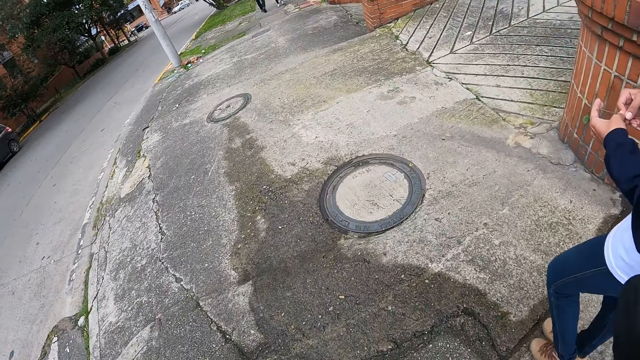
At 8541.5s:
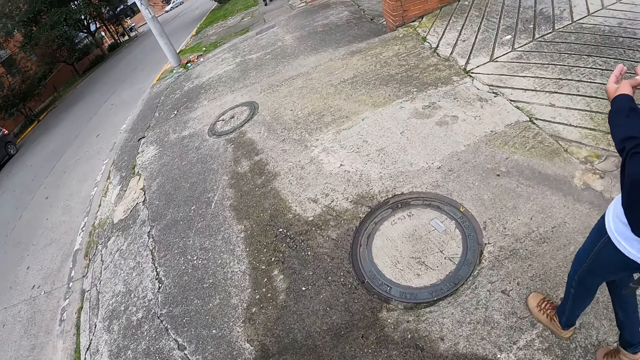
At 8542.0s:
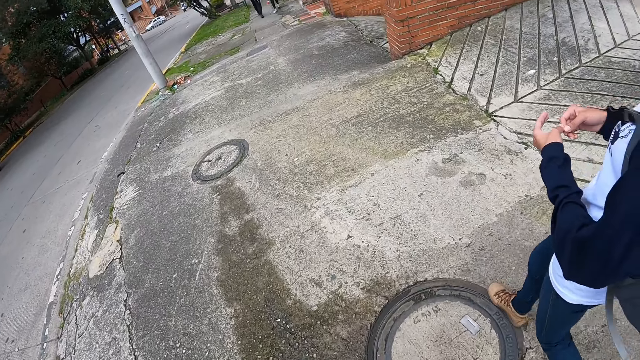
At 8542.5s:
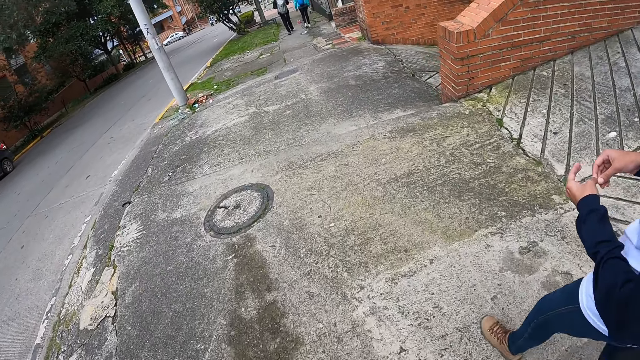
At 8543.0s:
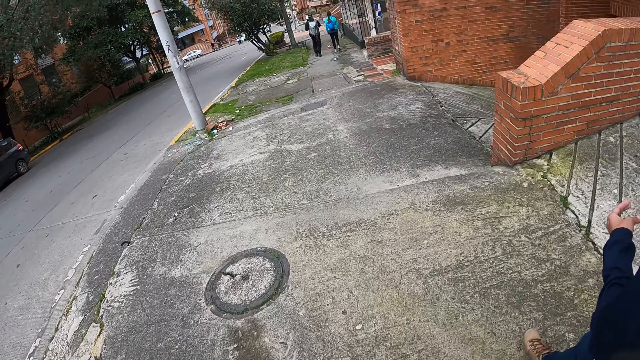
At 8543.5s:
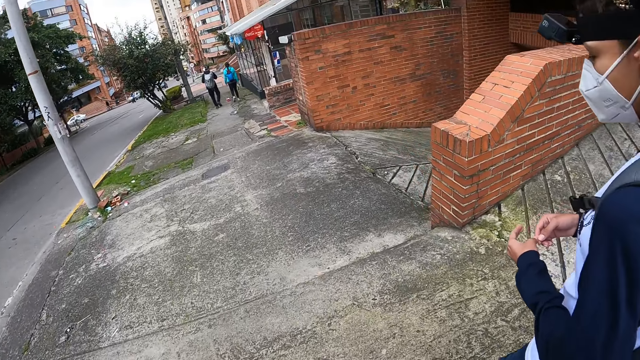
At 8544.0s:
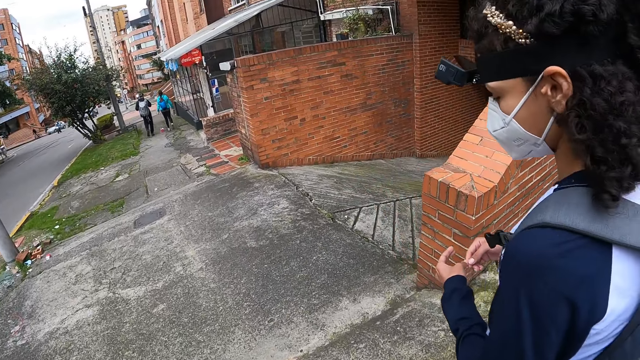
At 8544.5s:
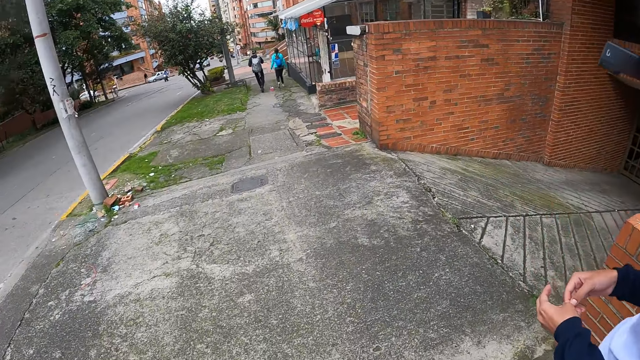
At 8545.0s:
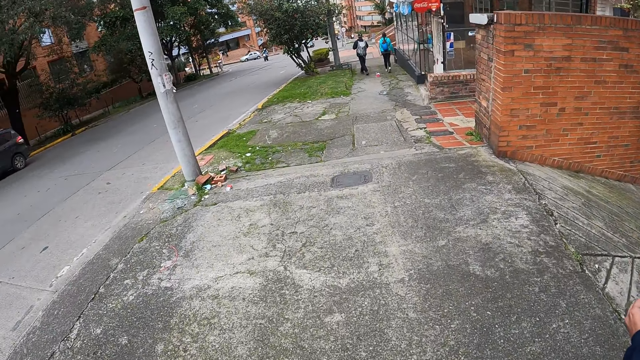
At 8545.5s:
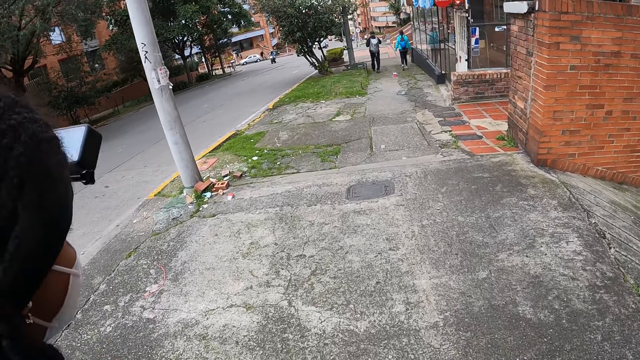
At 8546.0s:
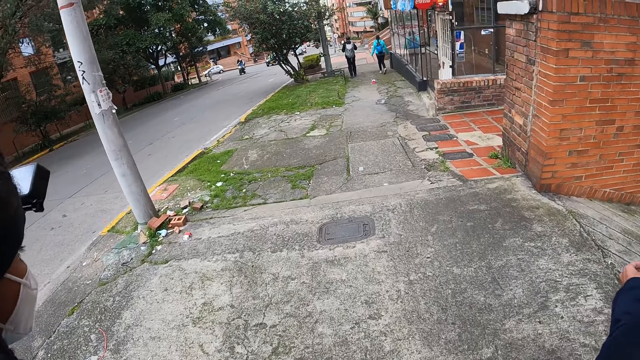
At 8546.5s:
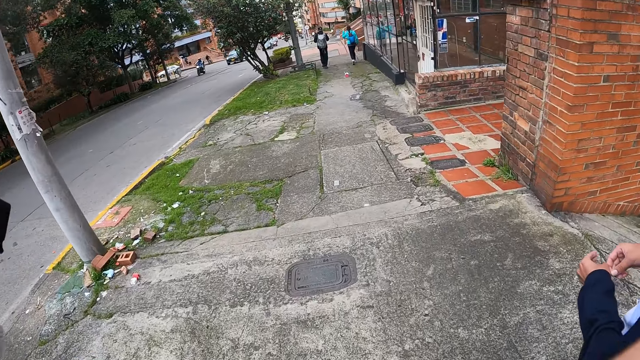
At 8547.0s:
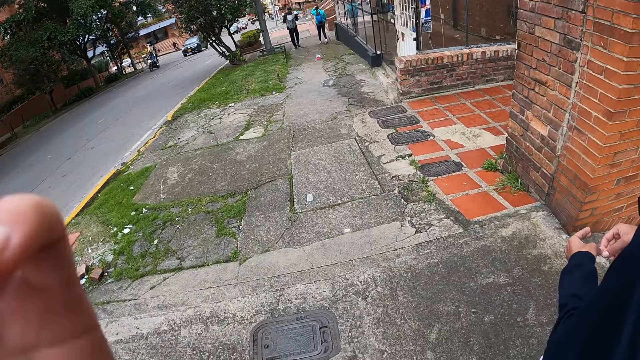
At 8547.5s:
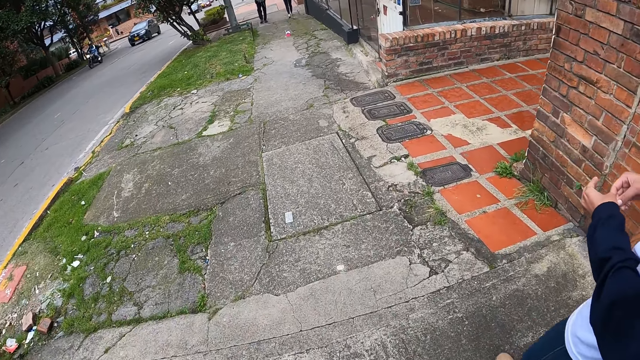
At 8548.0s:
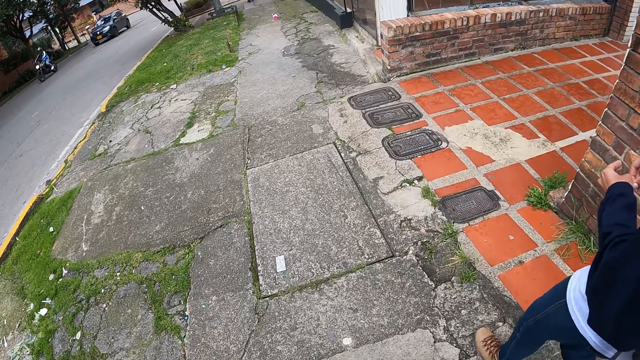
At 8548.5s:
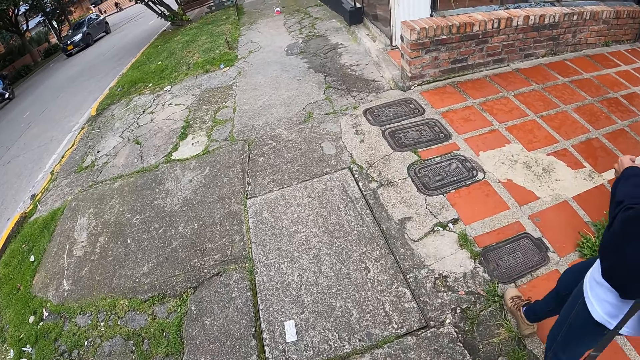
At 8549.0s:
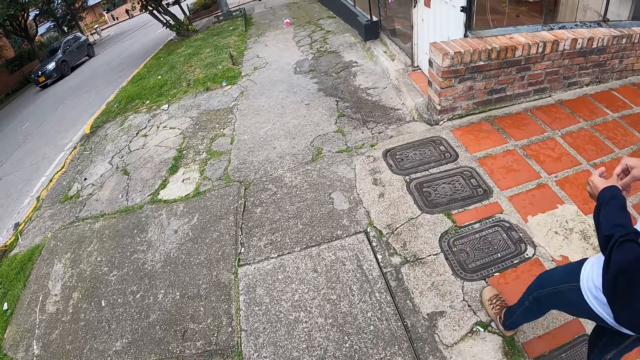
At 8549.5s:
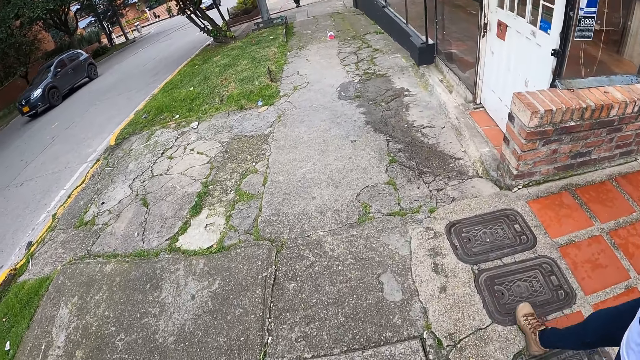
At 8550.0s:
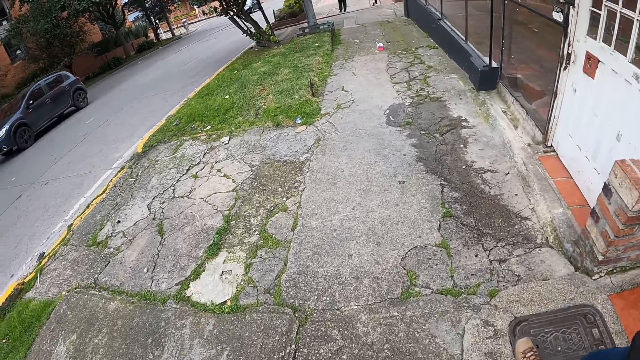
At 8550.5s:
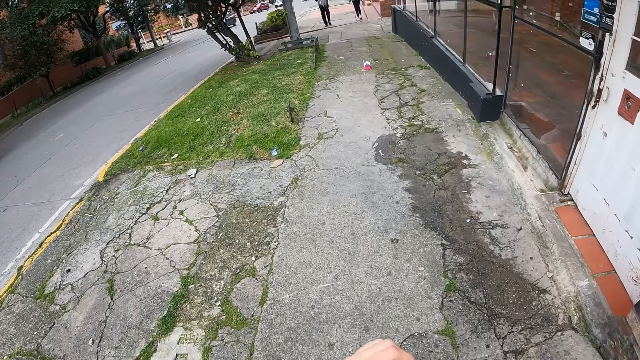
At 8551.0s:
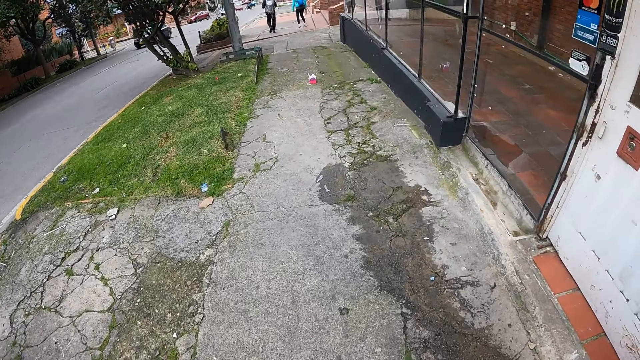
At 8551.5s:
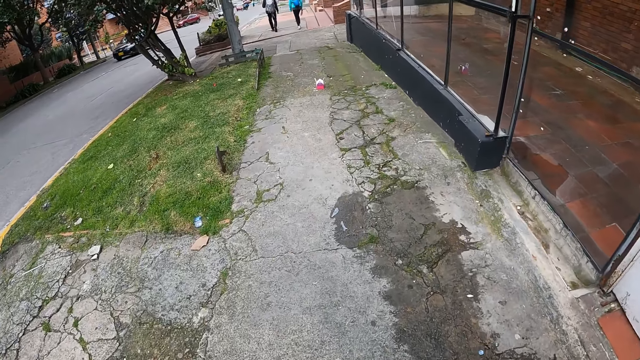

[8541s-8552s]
A black motorcycle passes by the camera wearer. A black car passes by them.

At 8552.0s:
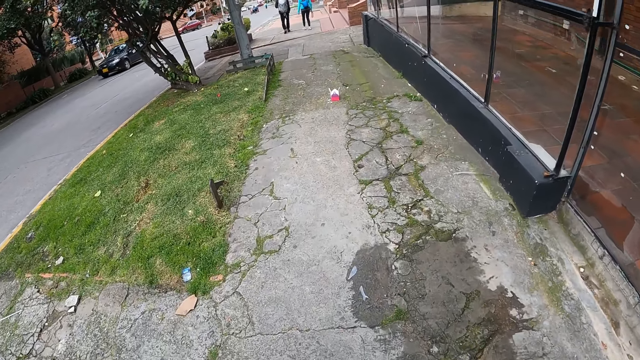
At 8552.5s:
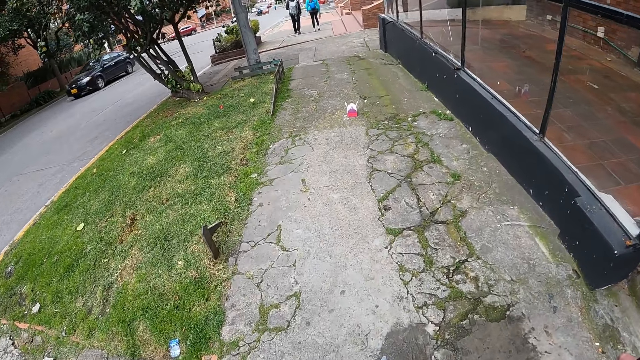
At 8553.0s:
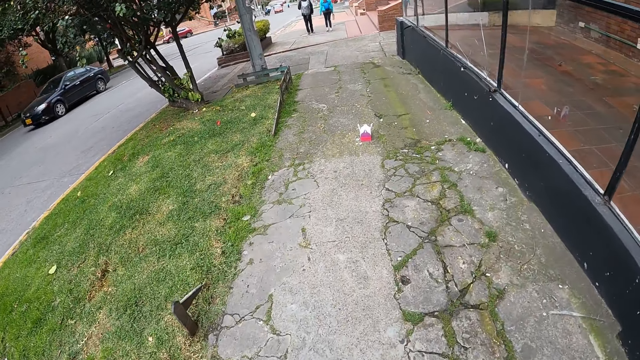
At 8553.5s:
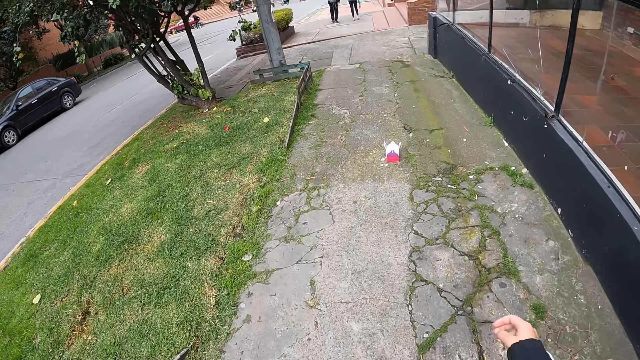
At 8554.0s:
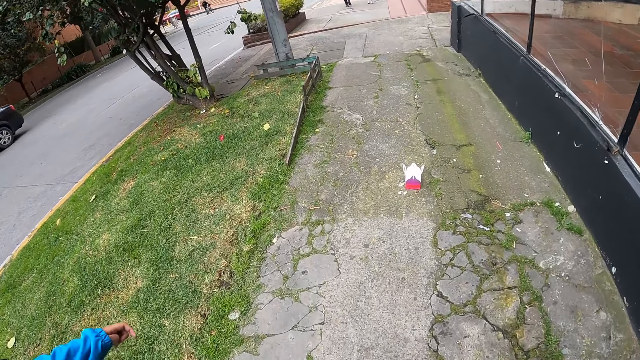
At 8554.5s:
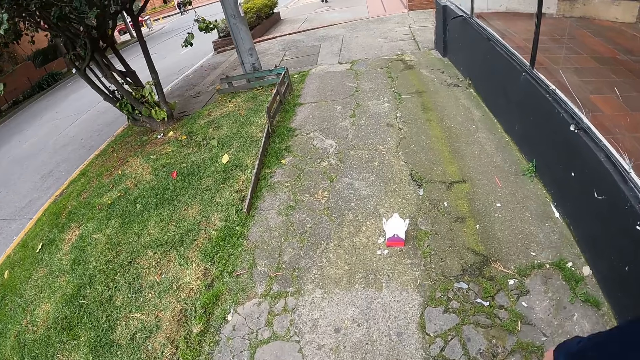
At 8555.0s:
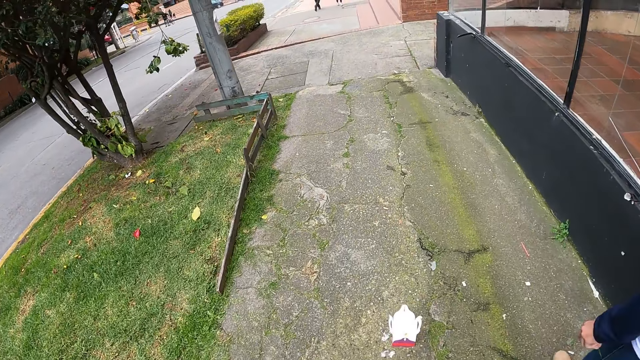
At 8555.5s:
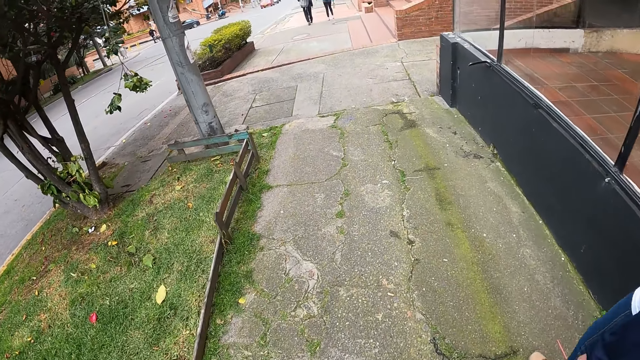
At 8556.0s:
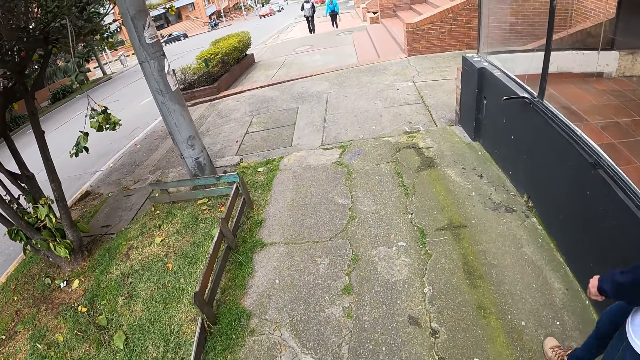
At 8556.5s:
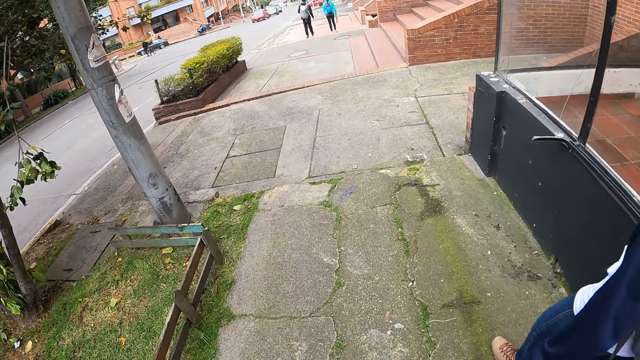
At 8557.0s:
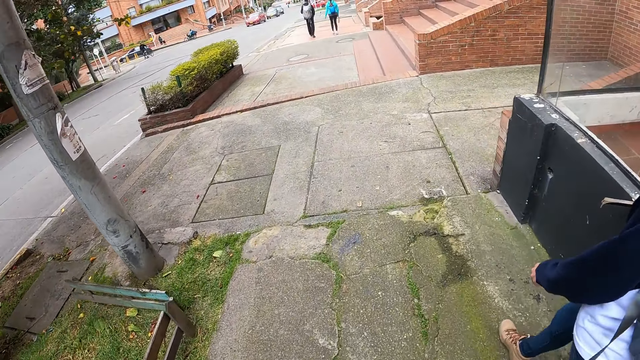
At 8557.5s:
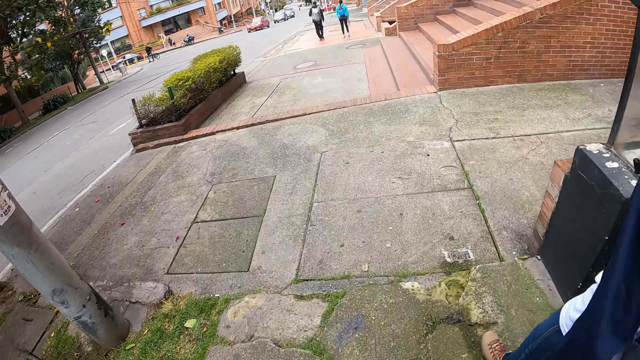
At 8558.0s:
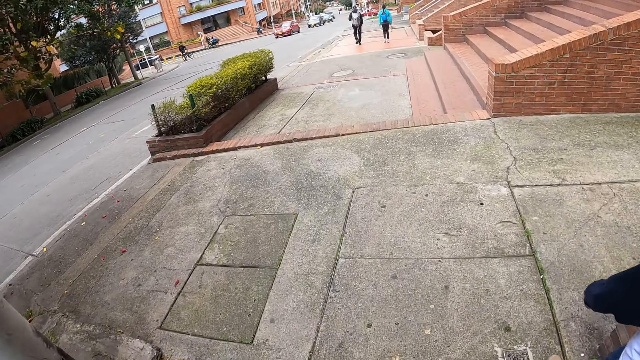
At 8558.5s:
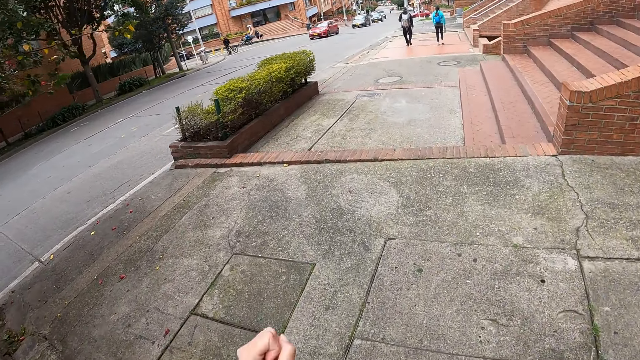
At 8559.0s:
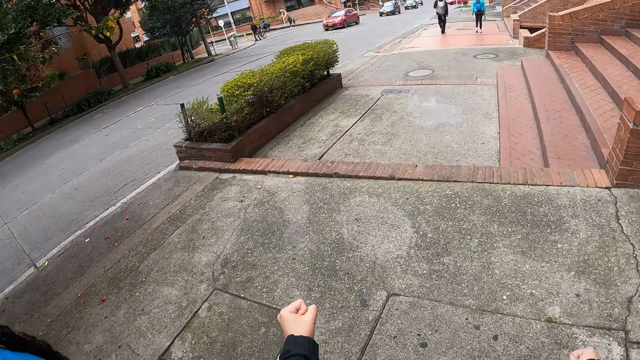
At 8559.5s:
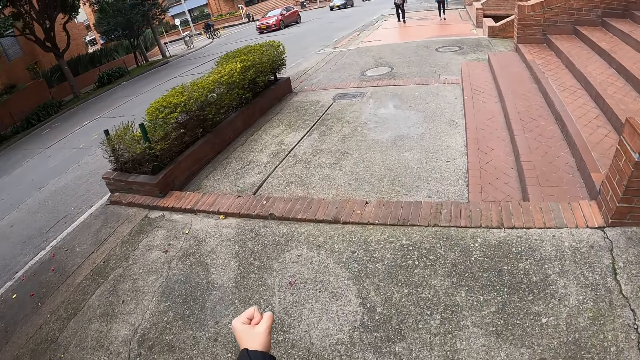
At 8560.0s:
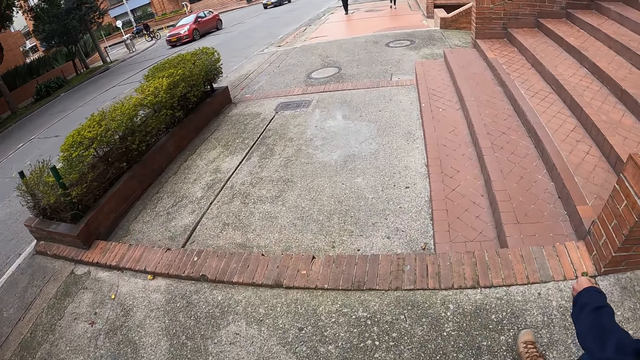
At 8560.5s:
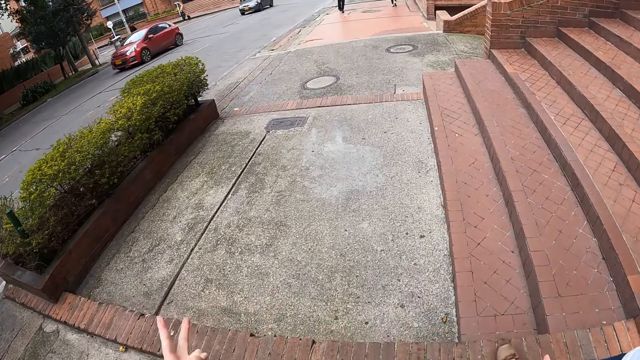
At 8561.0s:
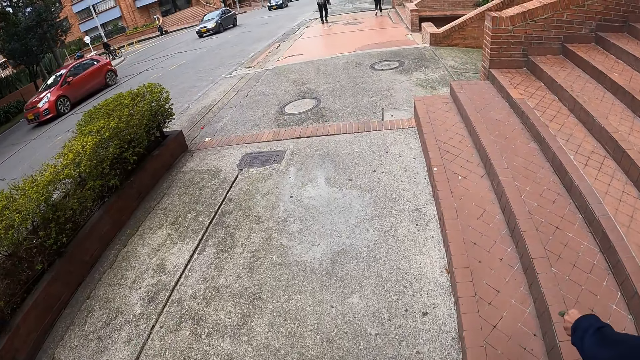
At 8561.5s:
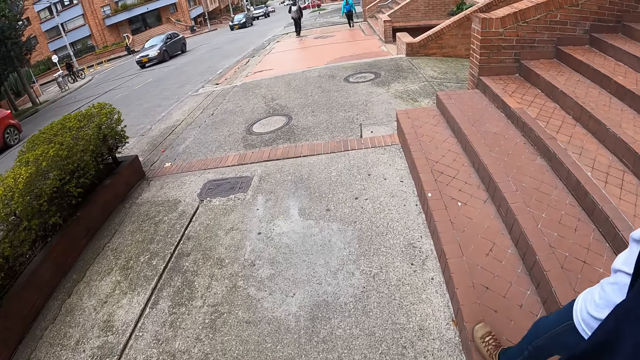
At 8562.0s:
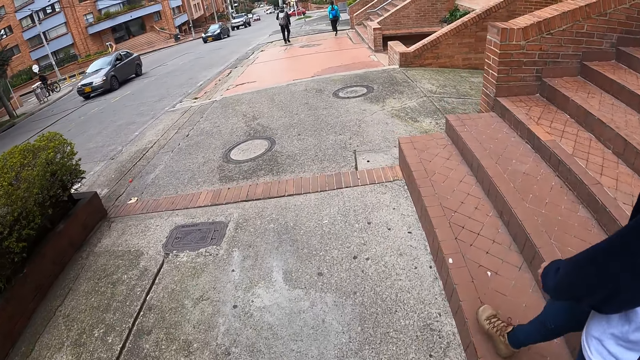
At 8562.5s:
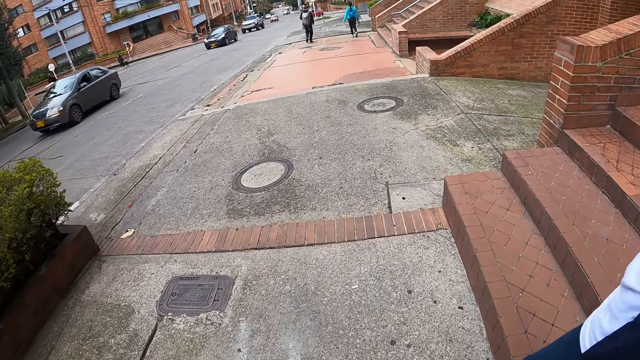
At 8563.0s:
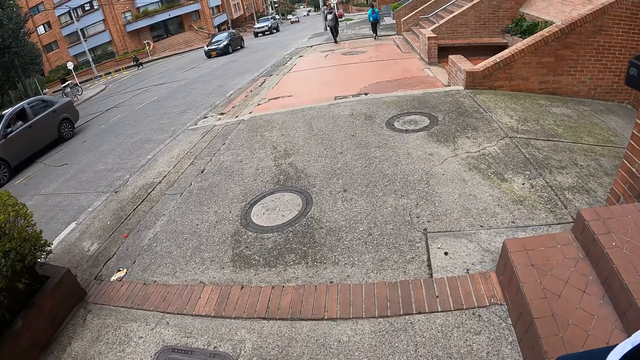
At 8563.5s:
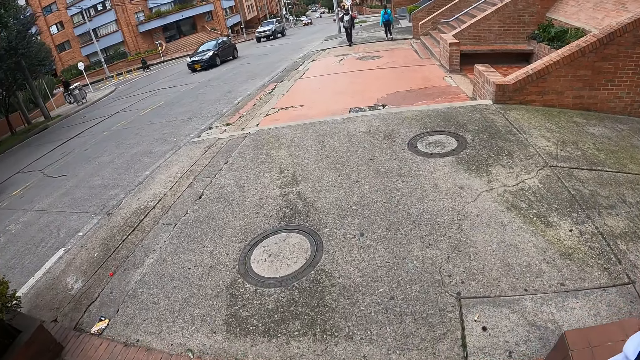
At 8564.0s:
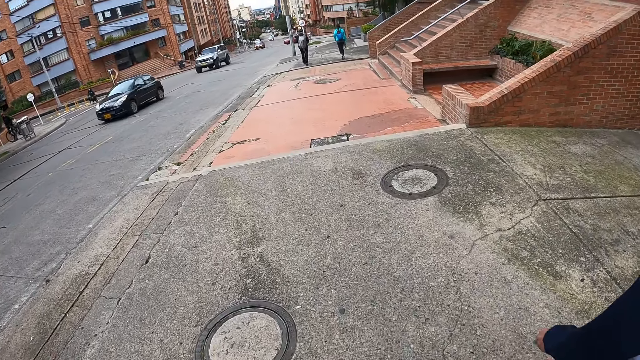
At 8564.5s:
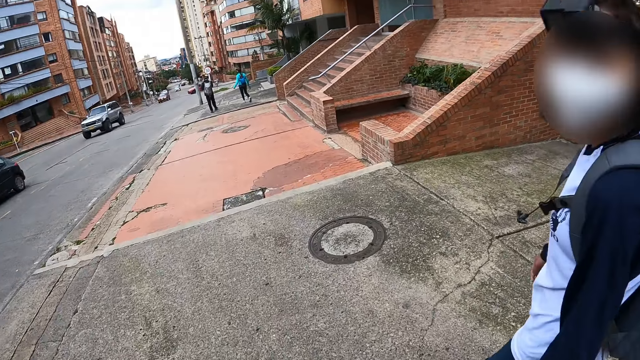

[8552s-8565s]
A black car passes by the camera wearer. A red car passes by them. A black car passes by them. A black car passes by them again.
